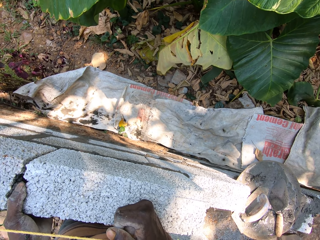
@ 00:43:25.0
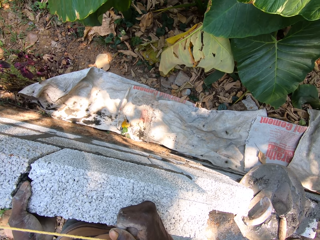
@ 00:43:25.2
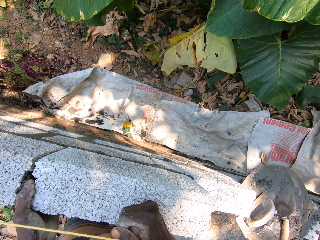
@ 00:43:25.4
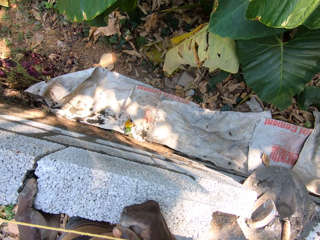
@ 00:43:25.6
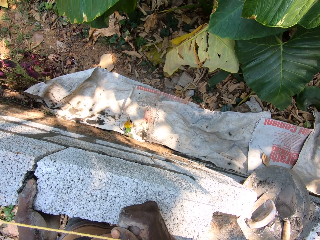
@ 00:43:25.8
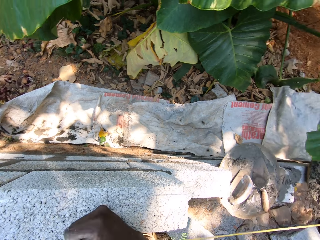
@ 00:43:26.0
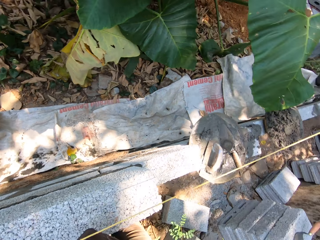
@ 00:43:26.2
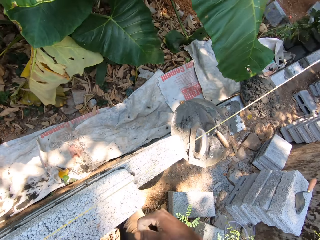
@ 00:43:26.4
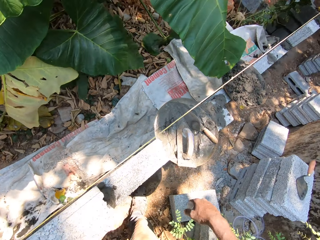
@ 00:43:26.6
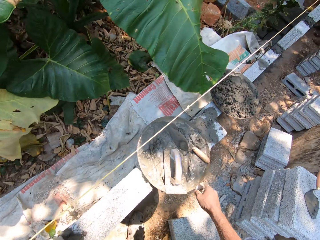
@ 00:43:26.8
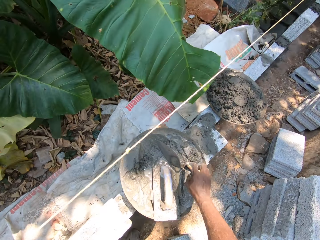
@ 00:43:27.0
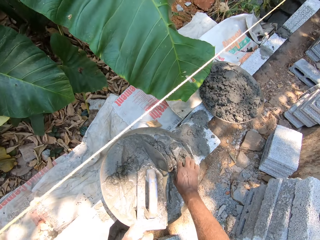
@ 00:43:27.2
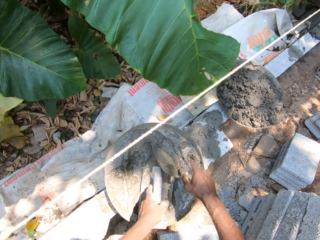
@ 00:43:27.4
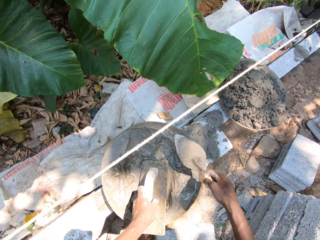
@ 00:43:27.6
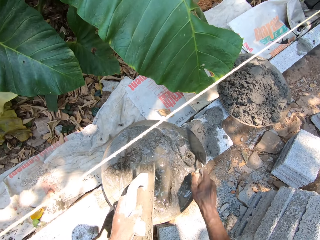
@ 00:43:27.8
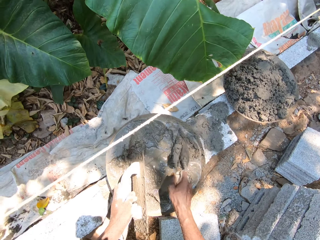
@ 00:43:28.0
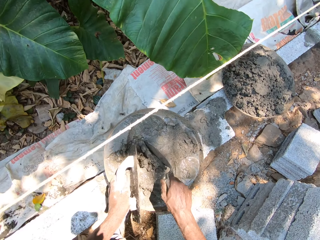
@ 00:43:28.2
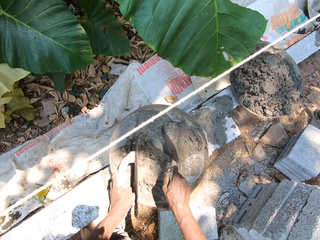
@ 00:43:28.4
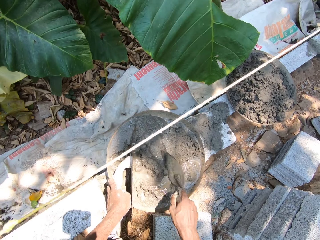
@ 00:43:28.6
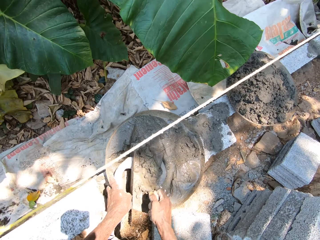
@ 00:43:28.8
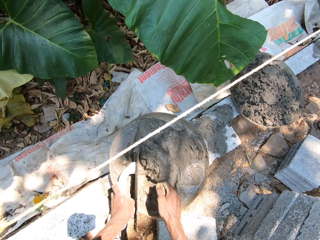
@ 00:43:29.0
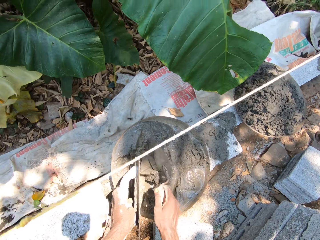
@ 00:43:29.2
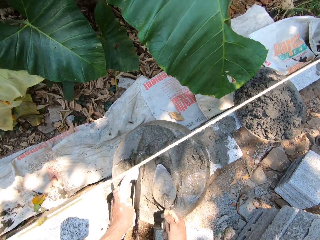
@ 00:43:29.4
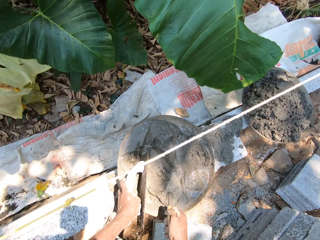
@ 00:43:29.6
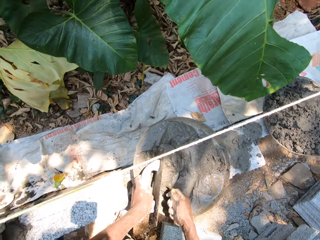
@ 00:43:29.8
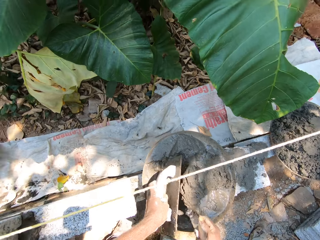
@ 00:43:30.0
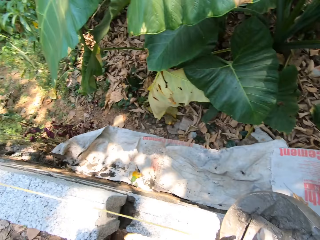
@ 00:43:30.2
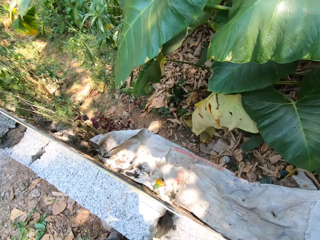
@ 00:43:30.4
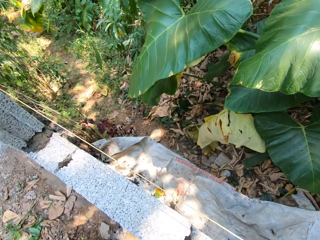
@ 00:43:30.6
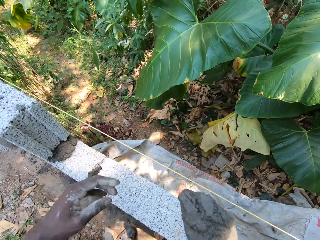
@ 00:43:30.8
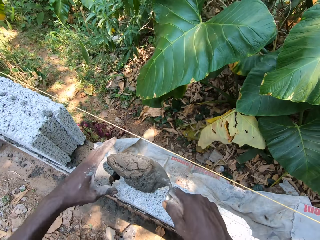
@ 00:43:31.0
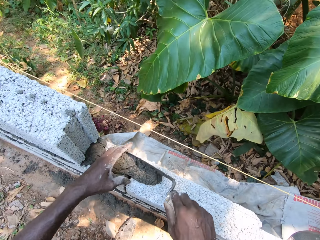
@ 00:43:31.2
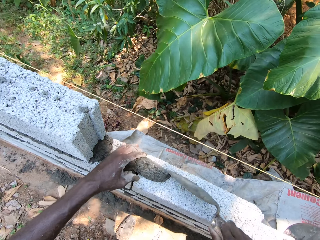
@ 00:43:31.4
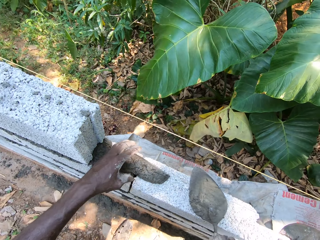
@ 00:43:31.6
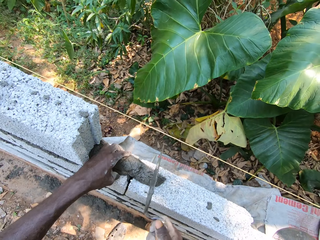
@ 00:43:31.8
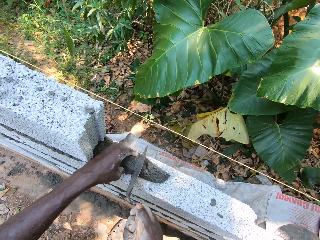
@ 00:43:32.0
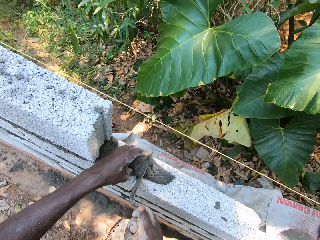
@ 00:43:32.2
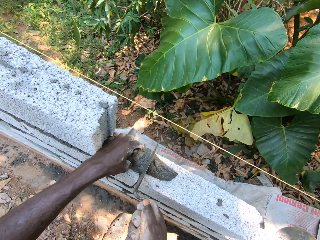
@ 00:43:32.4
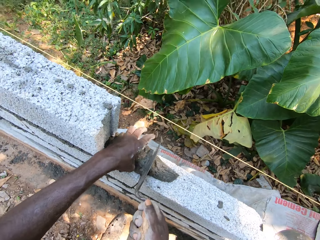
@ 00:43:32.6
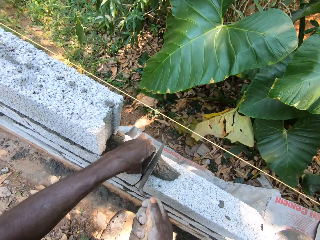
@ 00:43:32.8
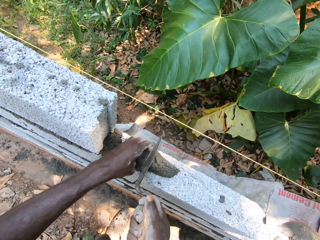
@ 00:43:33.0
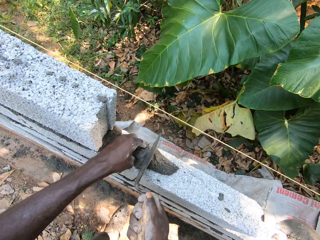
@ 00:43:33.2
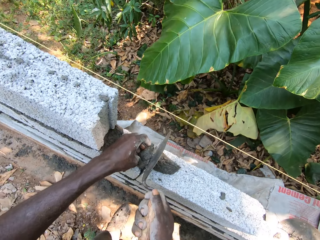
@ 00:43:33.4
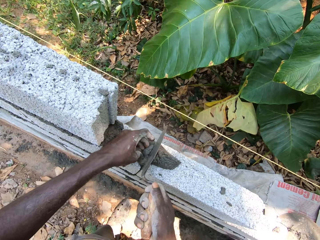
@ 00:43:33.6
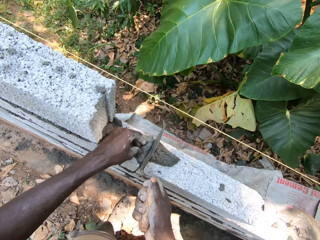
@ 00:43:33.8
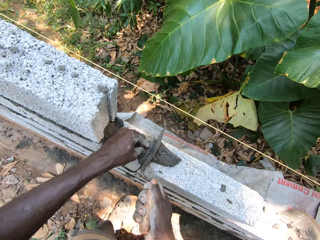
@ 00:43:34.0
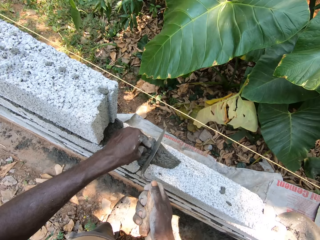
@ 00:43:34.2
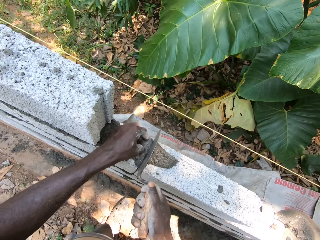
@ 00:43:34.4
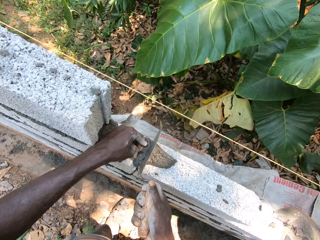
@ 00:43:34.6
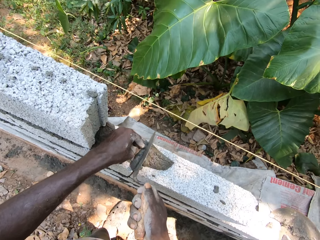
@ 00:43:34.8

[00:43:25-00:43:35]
The camera wearer picks up the trowel with his right hand. He picks up the midget trowel with his left hand. He mixes the cement mortar in the head pan with the trowel in his right hand. He scoops cement mortar with the trowel and midget trowel in his hands. He drops the midget trowel in the head pan with his left hand. He pours the cement mortar on the brick wall from the trowel in his right hand. He smears the cement in the building stone. He pushes the cement mortar mixture into a crevice with his left hand. He pushes the cement mortar into the crevice with the trowel in his right hand.

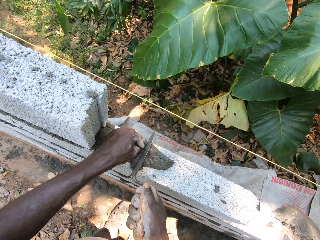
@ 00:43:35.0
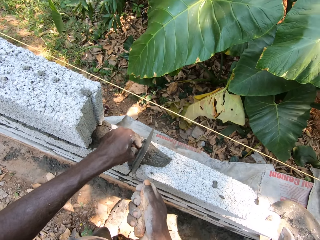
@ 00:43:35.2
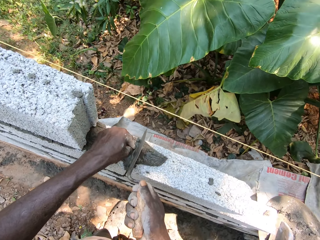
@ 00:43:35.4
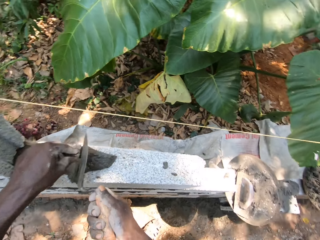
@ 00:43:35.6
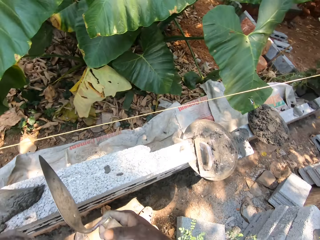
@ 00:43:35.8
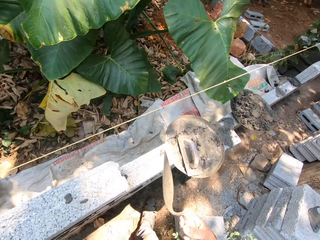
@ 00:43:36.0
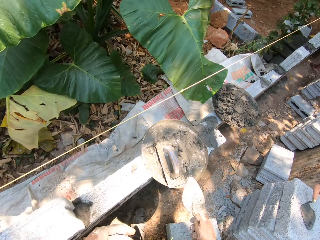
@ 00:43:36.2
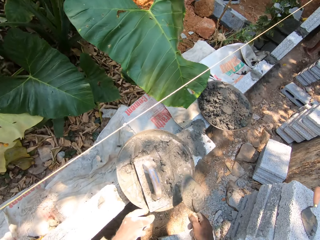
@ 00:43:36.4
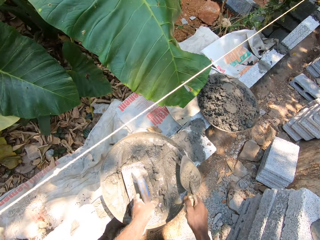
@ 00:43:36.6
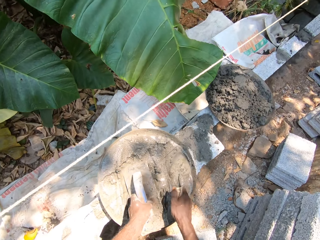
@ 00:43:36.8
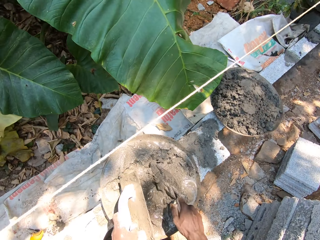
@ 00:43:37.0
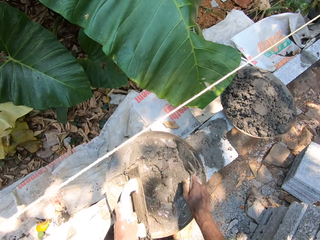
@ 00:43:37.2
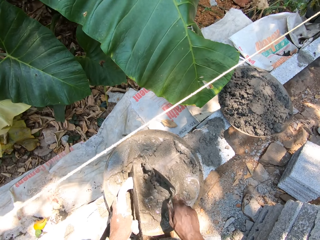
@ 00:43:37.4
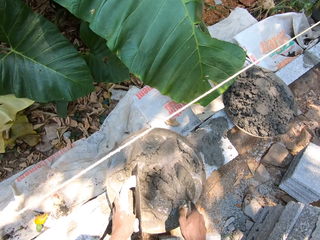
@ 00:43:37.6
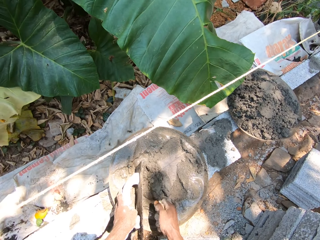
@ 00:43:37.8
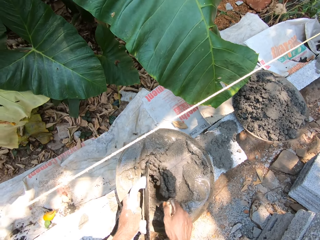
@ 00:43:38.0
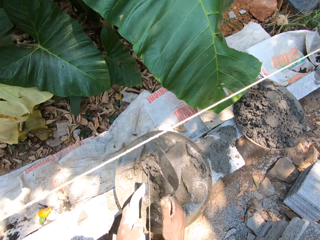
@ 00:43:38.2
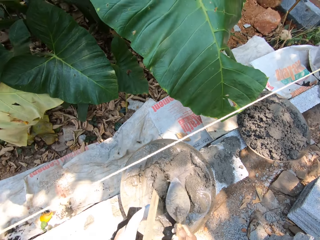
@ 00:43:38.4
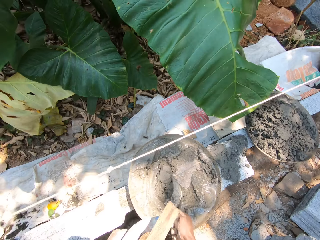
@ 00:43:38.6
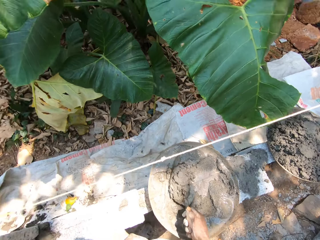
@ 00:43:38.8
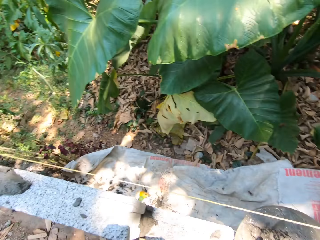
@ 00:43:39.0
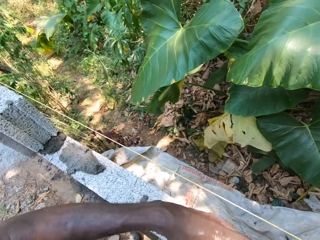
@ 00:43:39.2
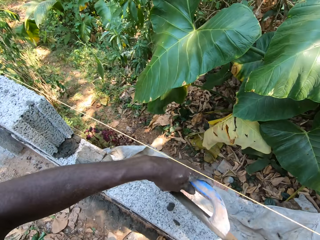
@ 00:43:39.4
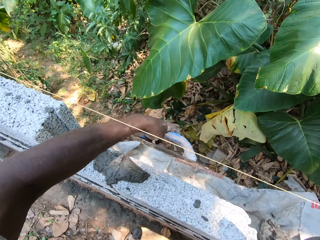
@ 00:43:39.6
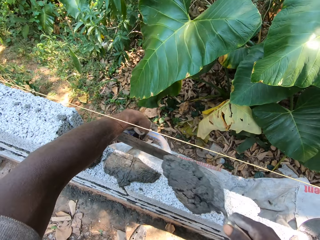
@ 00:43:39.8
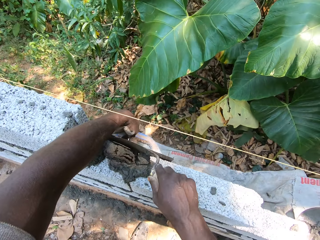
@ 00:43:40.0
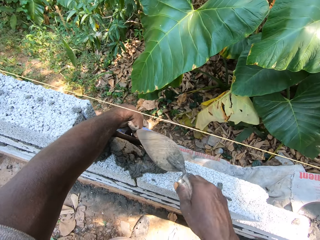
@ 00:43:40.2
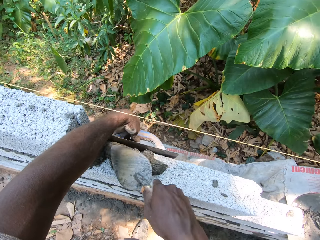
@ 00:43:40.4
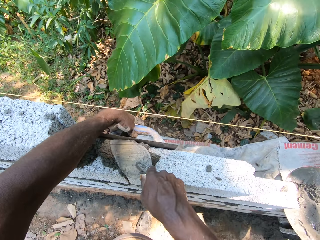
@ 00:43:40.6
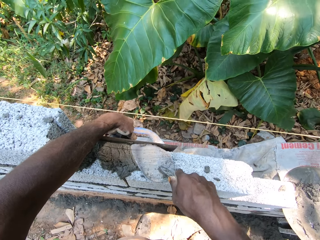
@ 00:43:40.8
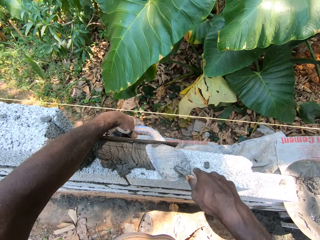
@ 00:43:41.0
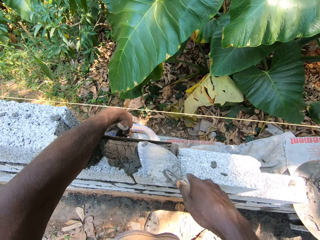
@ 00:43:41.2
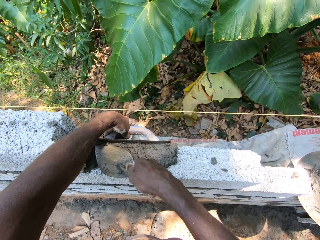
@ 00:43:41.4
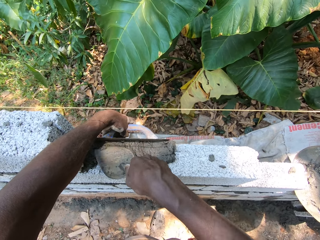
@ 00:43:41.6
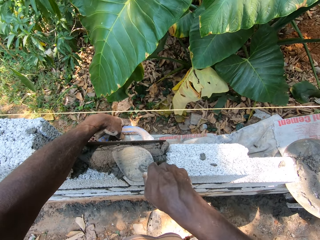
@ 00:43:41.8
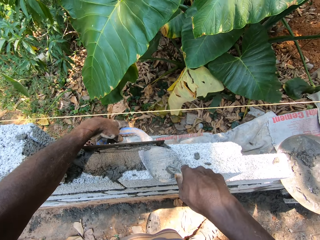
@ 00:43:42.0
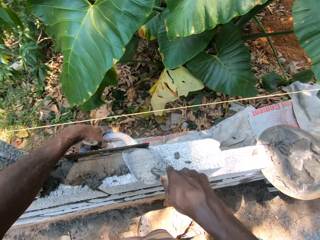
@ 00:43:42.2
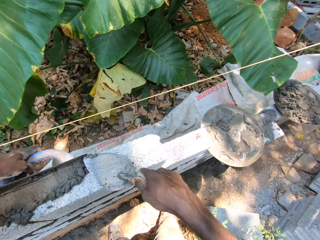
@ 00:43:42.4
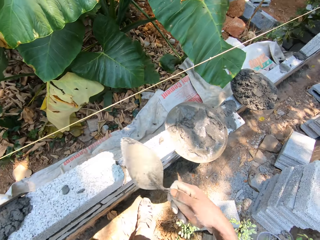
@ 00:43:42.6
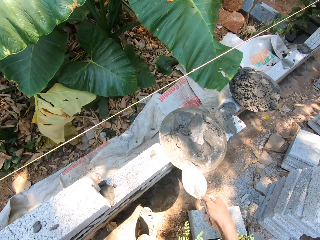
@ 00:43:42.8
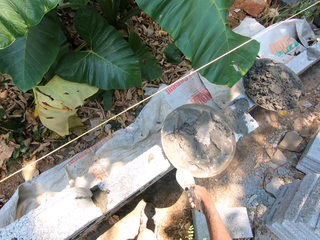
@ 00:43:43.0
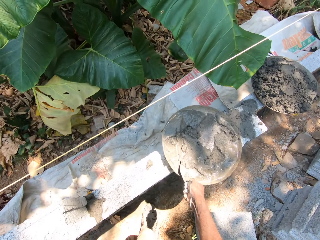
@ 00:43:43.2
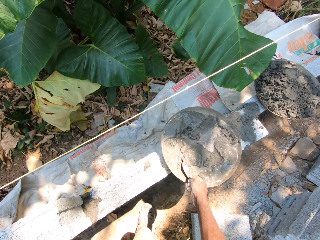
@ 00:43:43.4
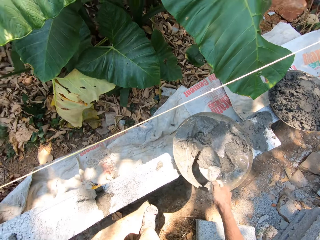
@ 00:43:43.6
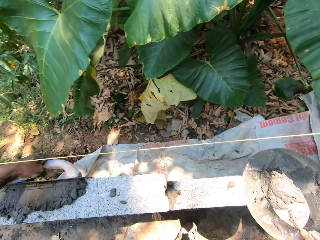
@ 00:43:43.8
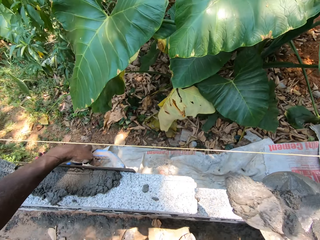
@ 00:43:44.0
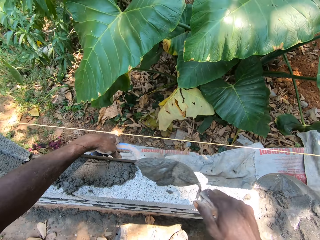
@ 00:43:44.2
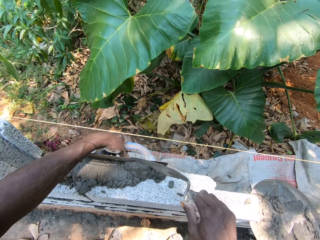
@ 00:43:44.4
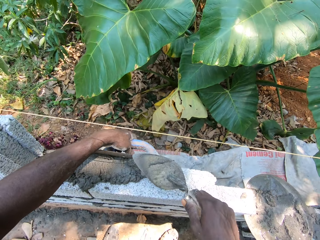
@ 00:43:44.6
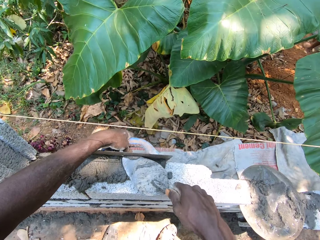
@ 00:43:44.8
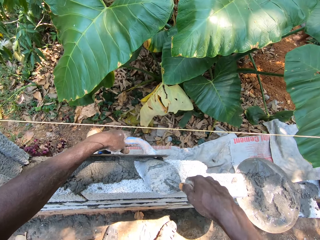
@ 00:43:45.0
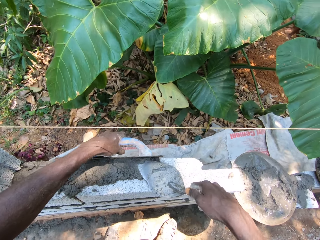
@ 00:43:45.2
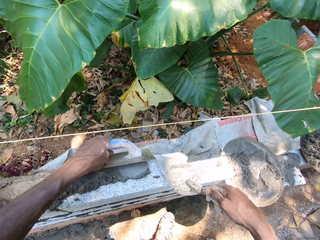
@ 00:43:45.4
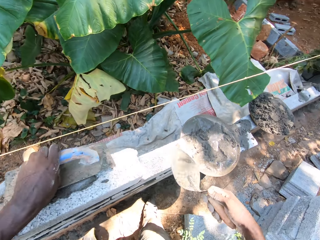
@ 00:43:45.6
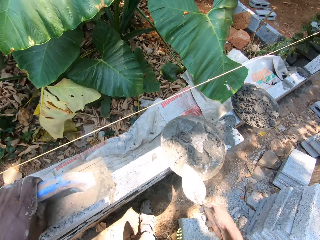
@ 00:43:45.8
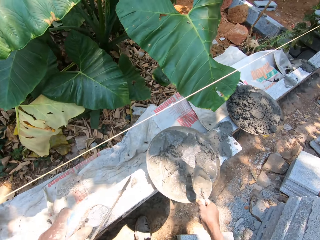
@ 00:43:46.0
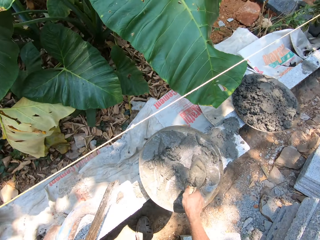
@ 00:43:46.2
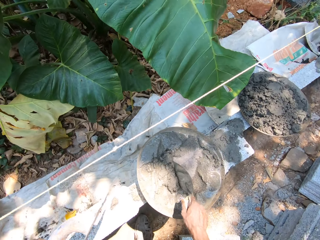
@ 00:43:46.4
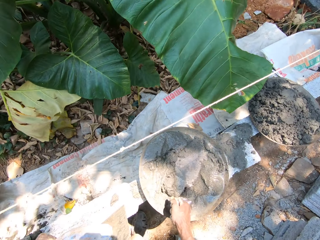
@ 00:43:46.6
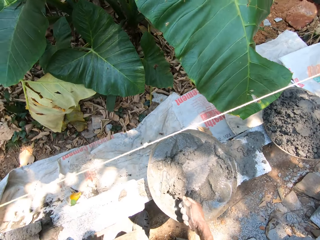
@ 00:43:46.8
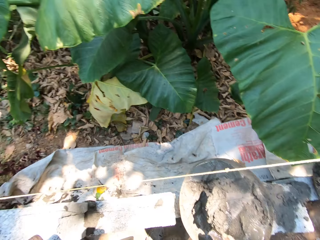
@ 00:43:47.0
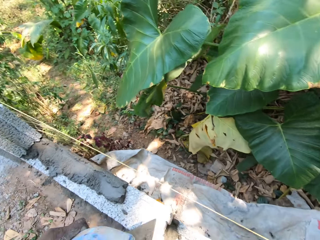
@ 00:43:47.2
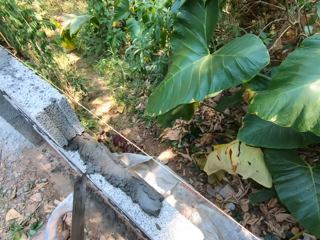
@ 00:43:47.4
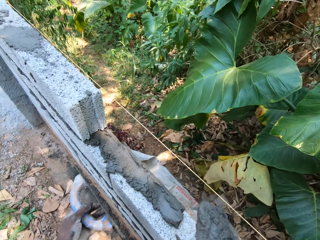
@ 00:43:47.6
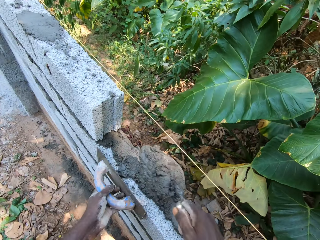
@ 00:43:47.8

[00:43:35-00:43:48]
The camera wearer picks up the midget trowel with his left hand. He mixes the cement mortar with the trowel in his right hand. He scoops the cement mortar with the trowel in his right hand. He leans the midget trowel in his left hand against the brick wall. He plasters the brick wall with the trowel and midget trowel in his hands. He scoops cement mortar with the trowel in his right hand. He pours cement mortar on the brick wall from the trowel in his right hand. He plasters the brick wall with the trowel and midget trowel in his hands. He scoops cement mortar with the trowel in his right hand.
